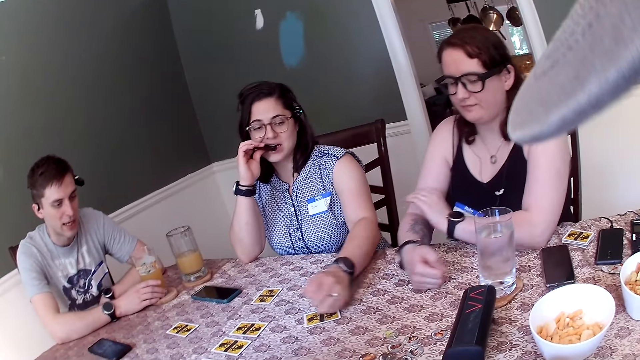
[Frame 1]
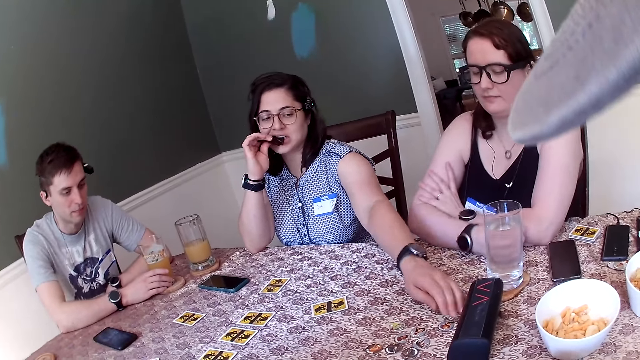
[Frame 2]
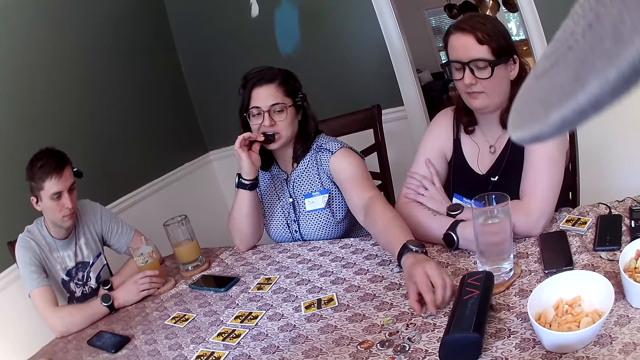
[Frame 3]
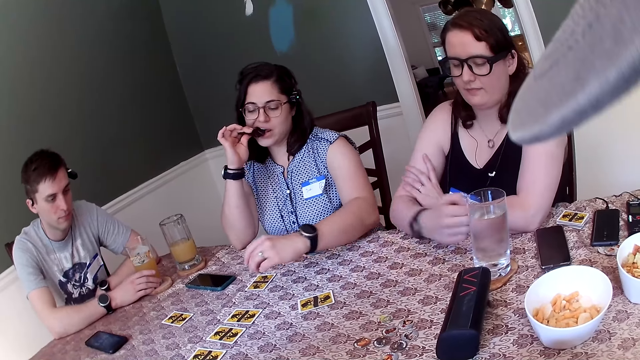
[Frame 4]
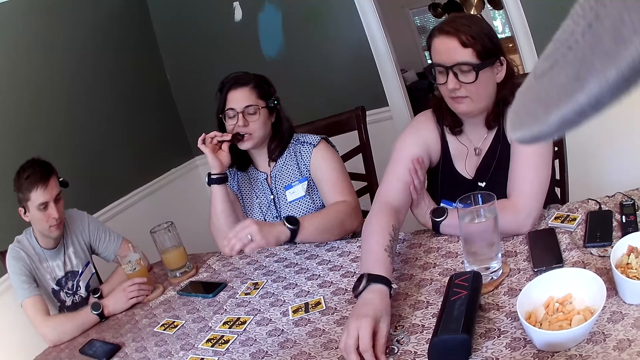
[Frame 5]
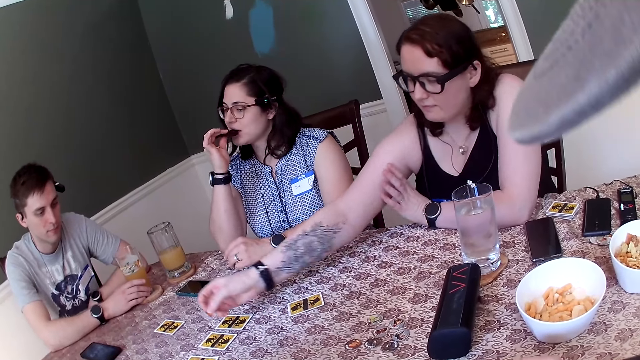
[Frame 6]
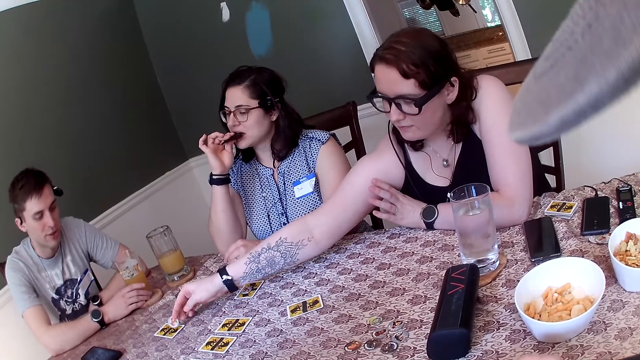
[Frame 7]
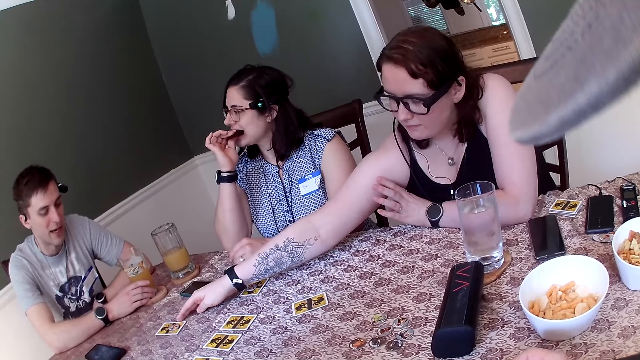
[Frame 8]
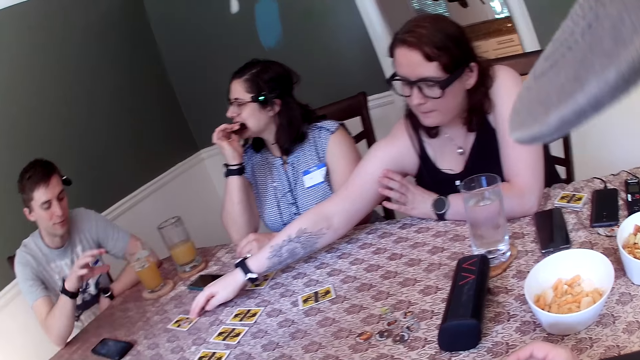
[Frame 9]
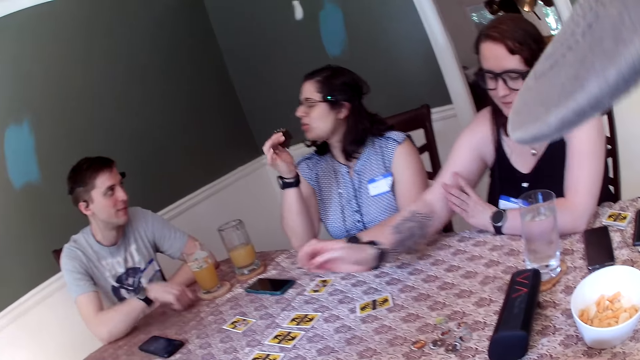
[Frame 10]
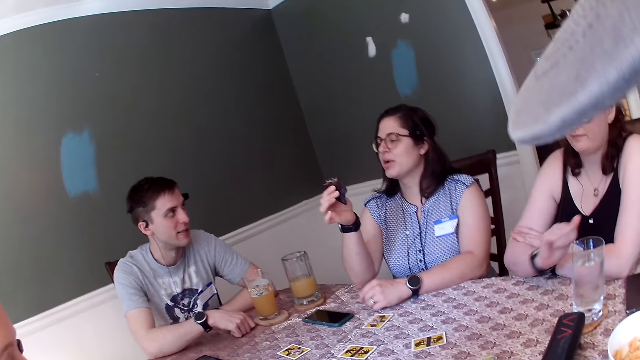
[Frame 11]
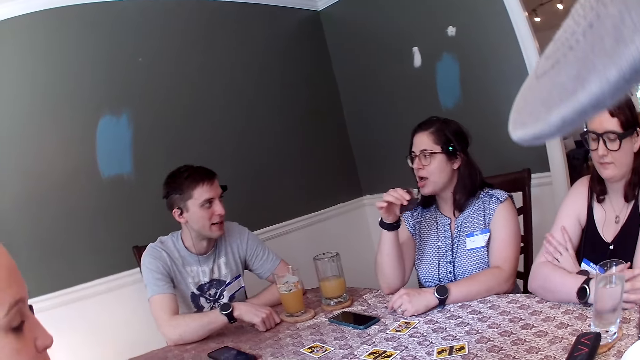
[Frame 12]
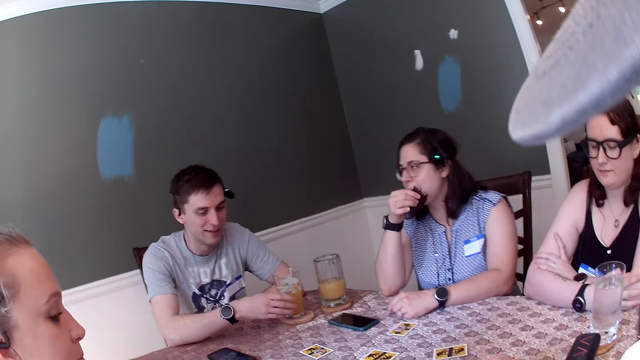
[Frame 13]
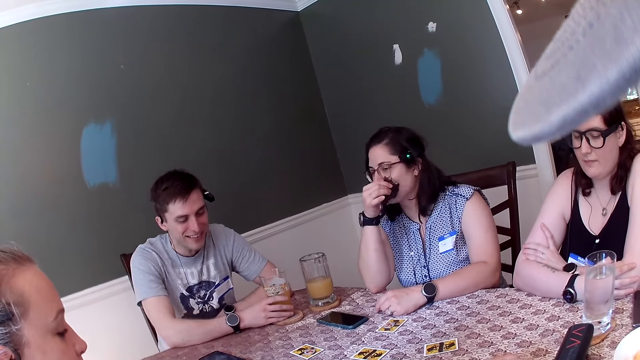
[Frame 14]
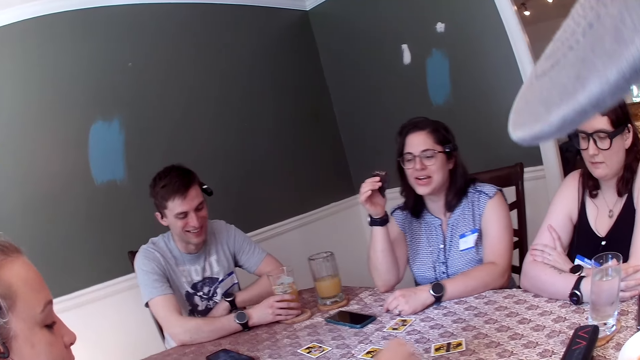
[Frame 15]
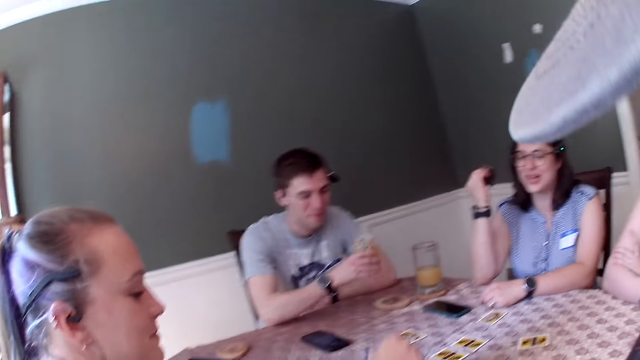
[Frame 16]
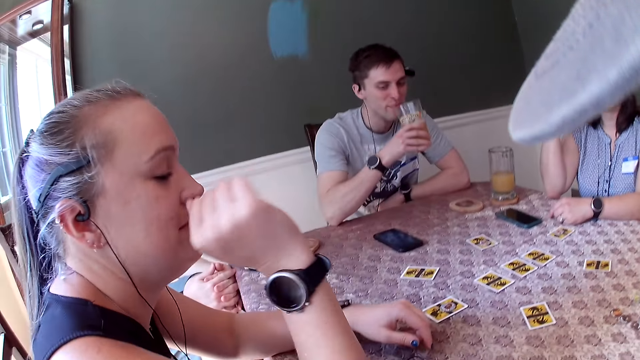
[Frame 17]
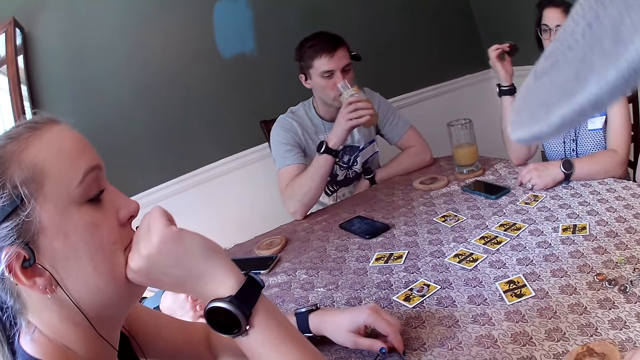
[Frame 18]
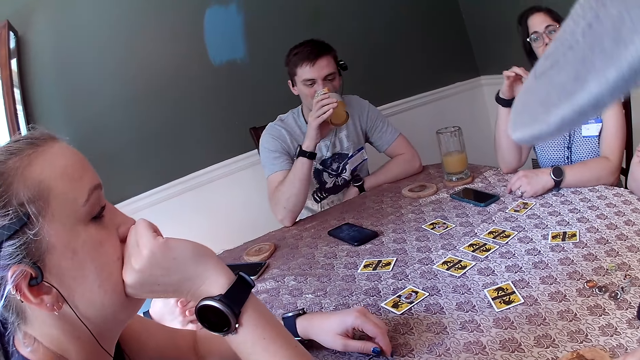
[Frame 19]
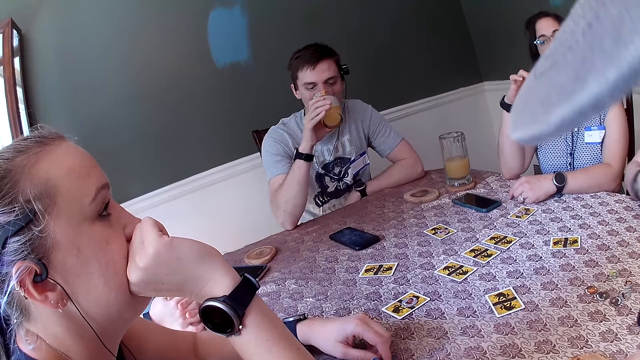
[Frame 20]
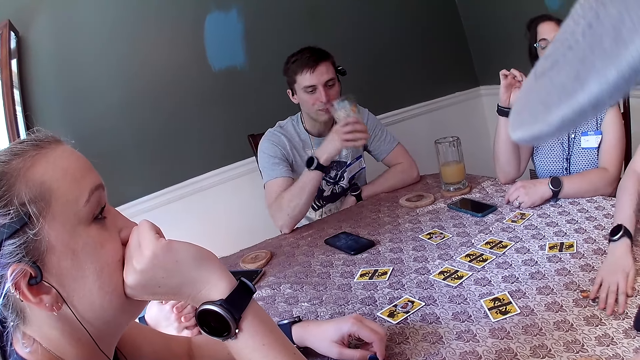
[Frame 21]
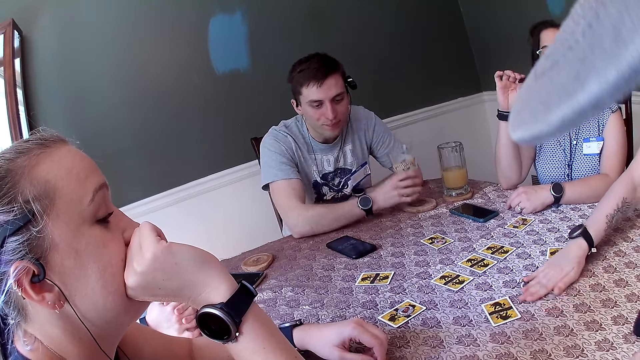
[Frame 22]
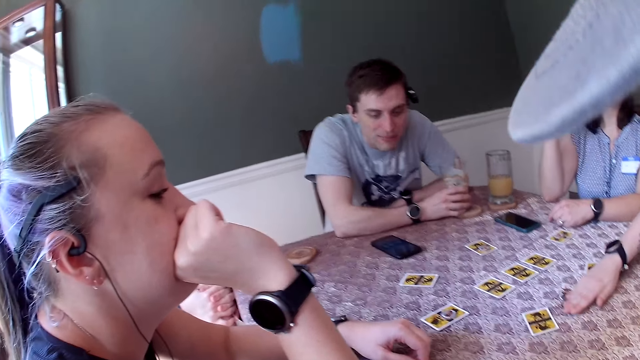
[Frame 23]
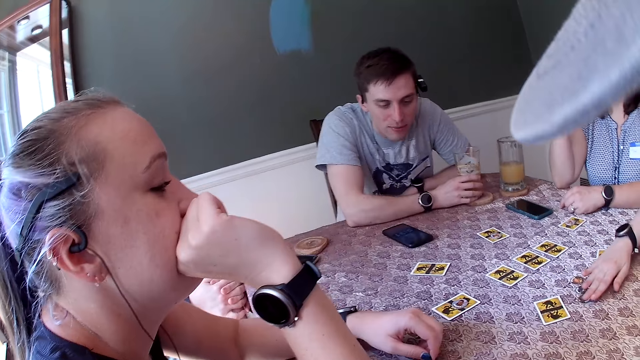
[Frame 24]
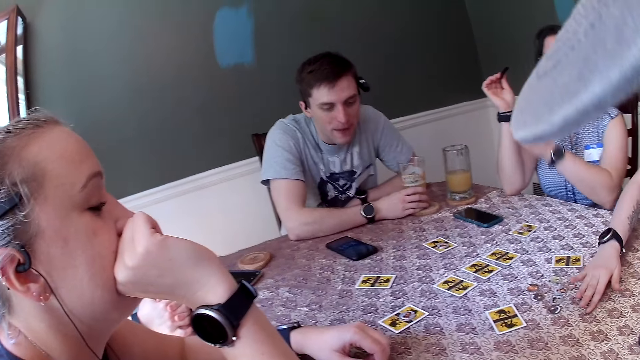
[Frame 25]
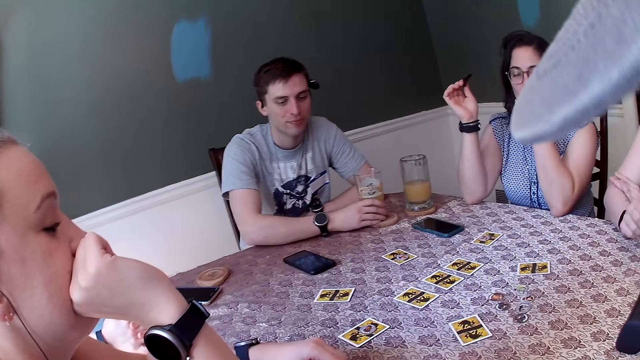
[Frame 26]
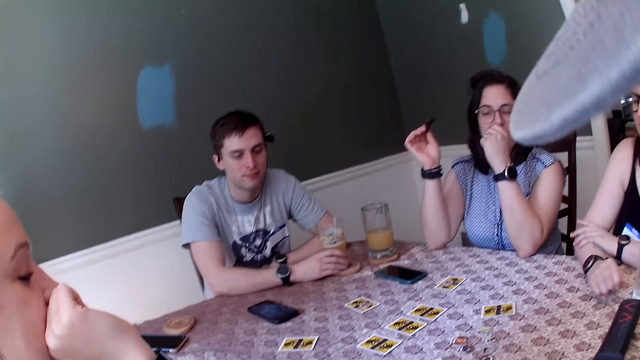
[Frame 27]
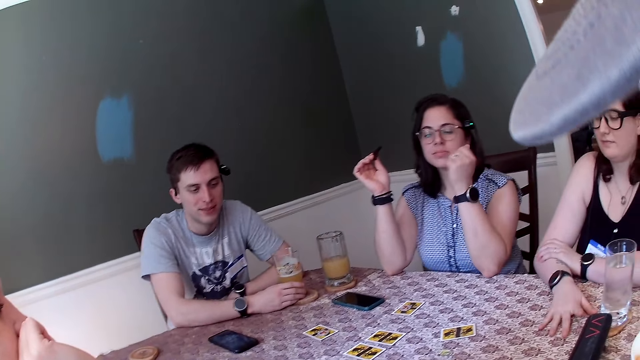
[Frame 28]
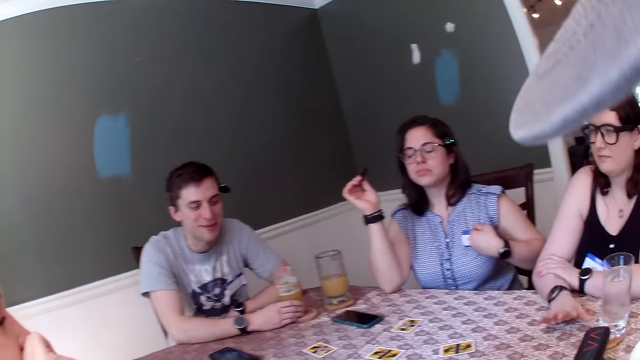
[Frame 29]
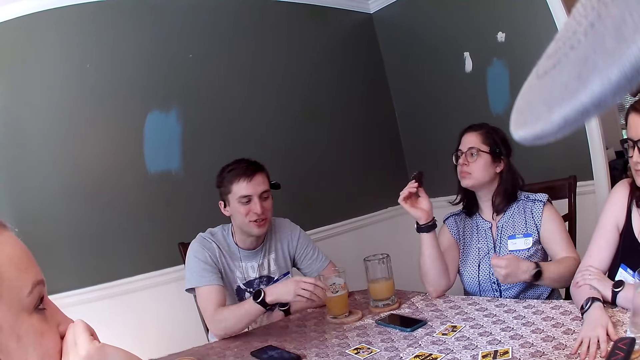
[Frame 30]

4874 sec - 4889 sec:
A woman picks a card from the table with her left hand and drops the card on the table with her left hand. Another woman picks a card or token from the table with her right hand. The camera wearer looks around the table. The other woman drops the card on another card on the table with her right hand. The camera wearer looks around the table. They converse with three women and two men. A man picks a glass cup of juice from the table with his right hand. The camera wearer converses with the three women and two men. The man drinks juice from the glass cup in his right hand. The other woman moves cards on the table with her right hand. The man drops the glass cup in his right hand on the table. The camera wearer converses with the three women and two men.

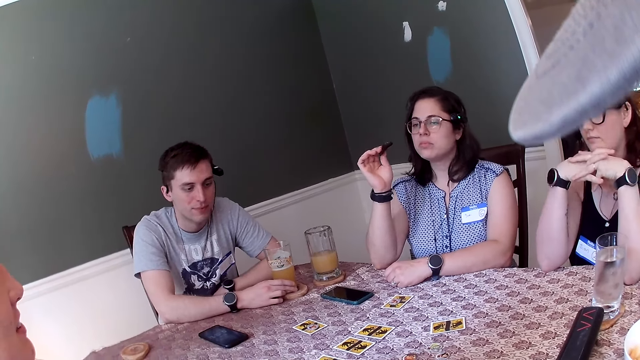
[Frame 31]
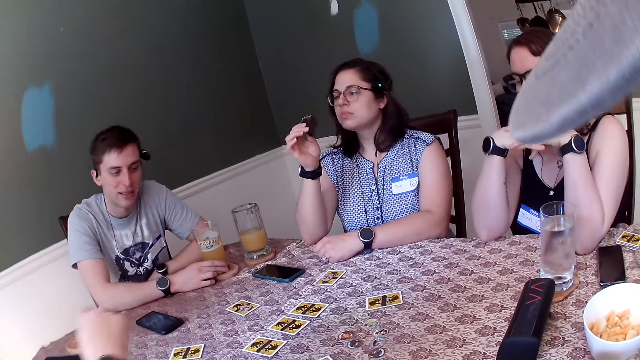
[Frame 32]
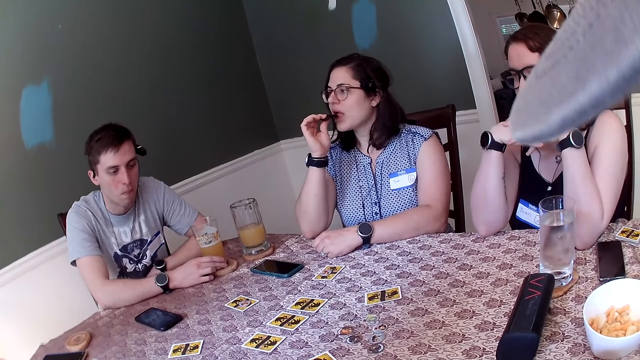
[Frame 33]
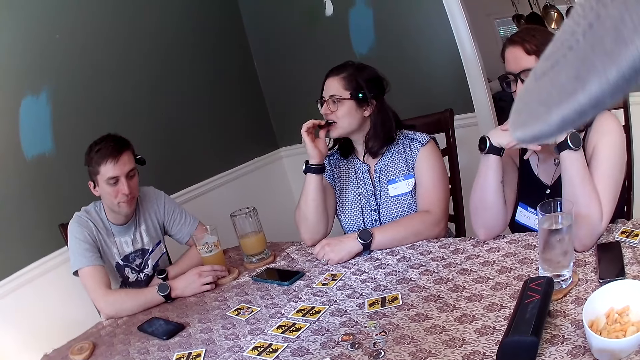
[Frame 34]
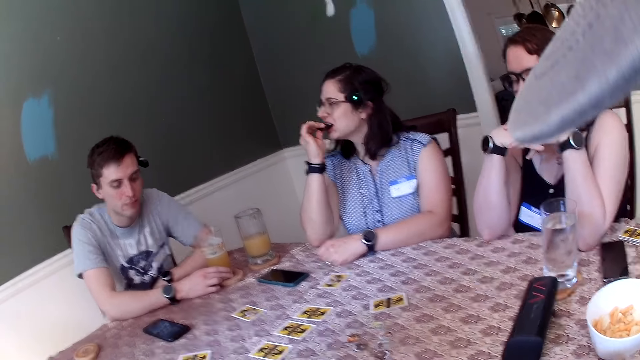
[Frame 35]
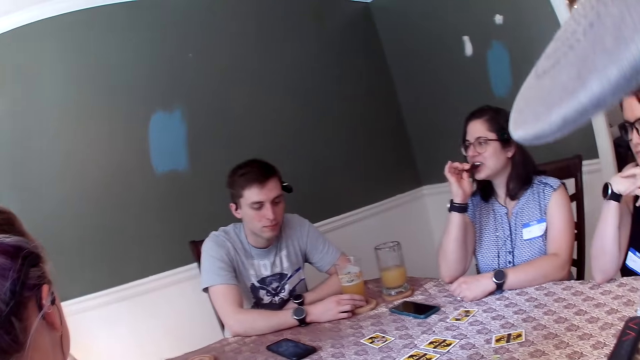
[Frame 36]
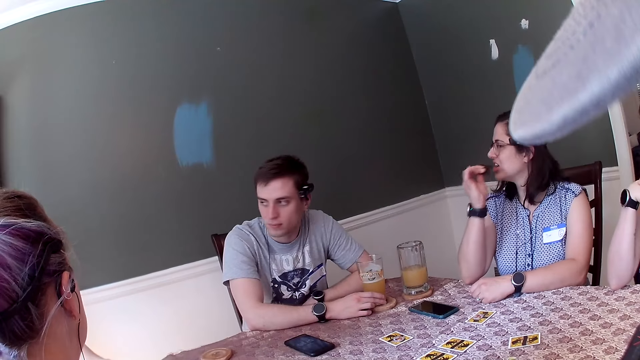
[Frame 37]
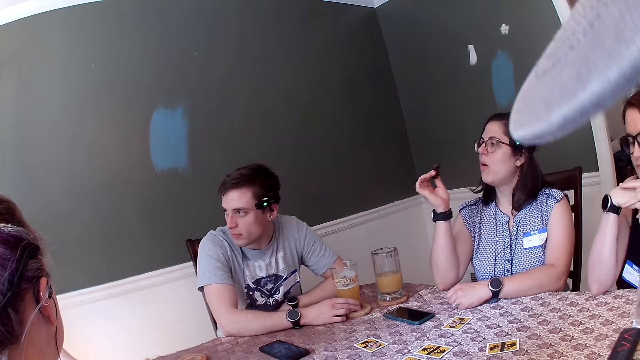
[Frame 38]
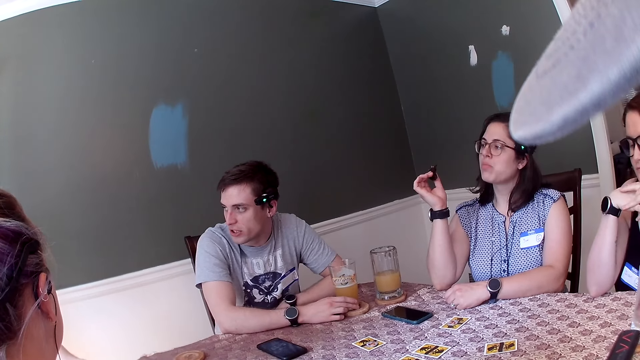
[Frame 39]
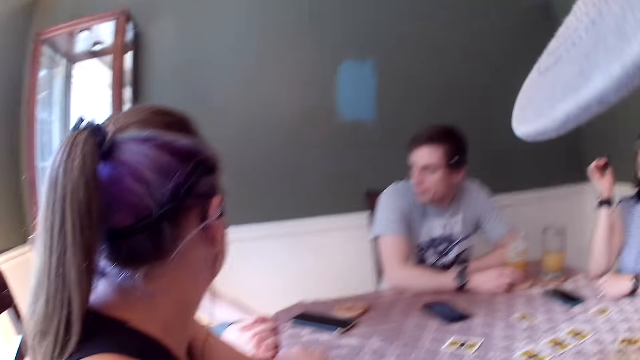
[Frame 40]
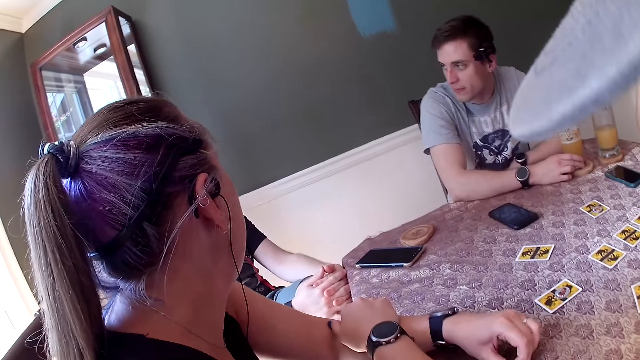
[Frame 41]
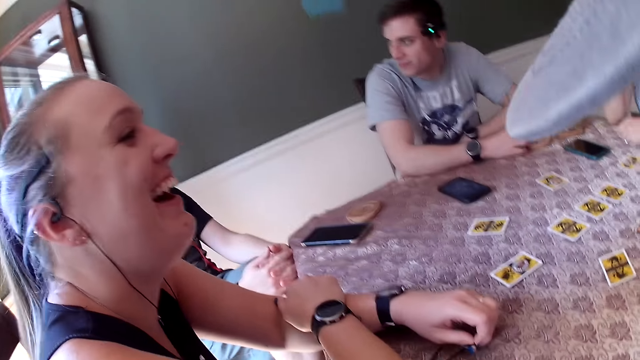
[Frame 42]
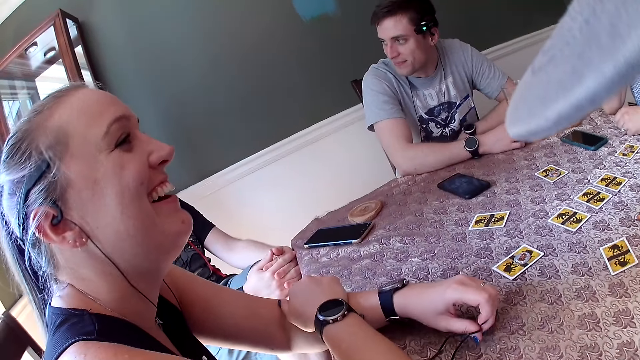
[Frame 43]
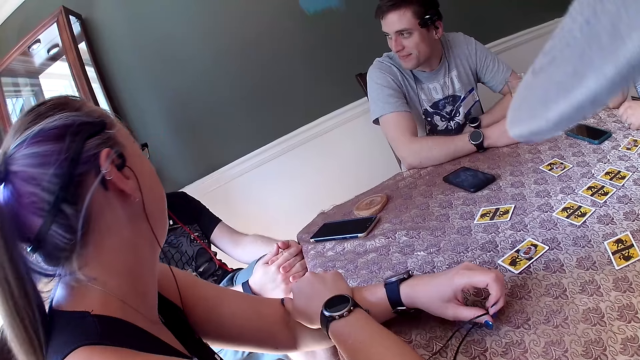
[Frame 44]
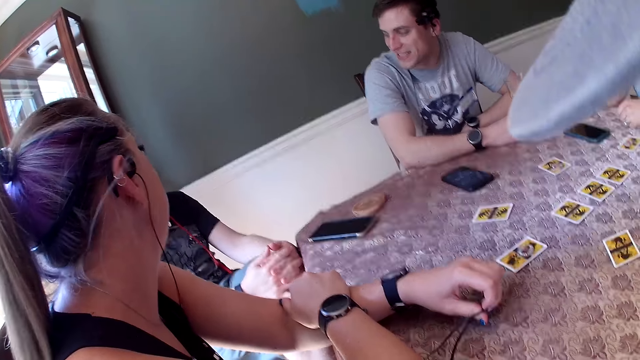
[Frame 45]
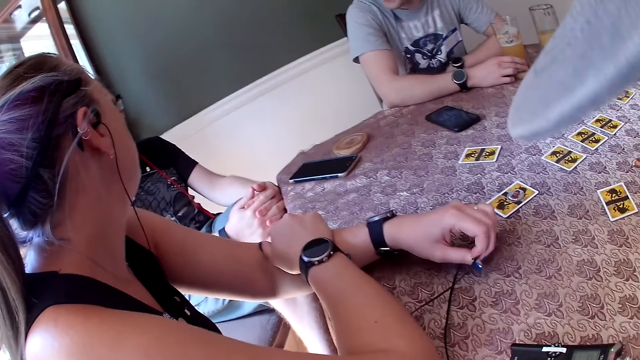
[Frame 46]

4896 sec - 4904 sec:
The woman puts the cookie in her right hand into her mouth.
